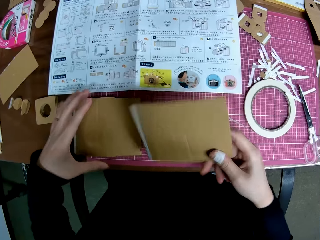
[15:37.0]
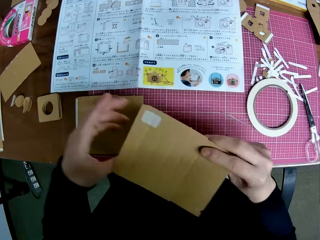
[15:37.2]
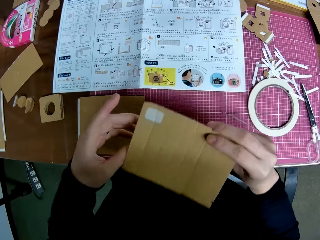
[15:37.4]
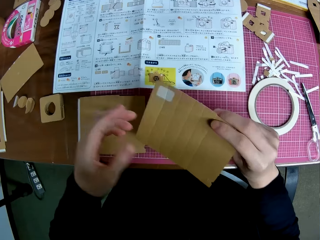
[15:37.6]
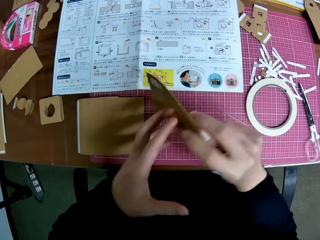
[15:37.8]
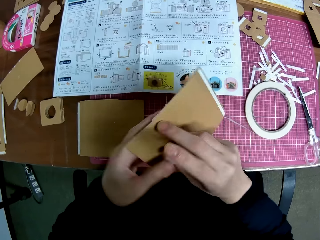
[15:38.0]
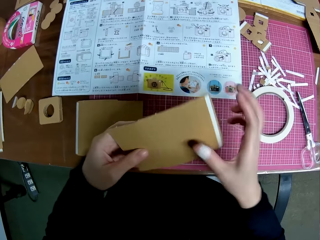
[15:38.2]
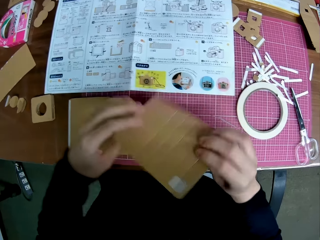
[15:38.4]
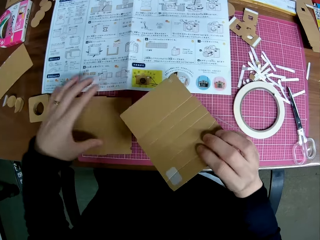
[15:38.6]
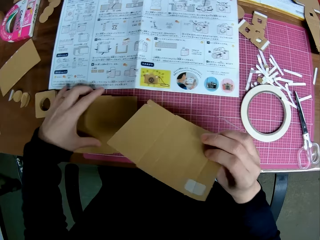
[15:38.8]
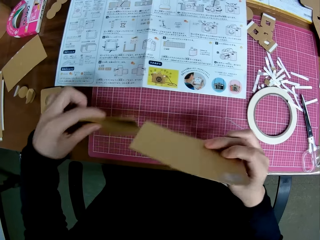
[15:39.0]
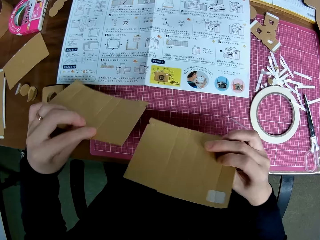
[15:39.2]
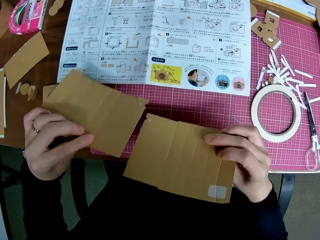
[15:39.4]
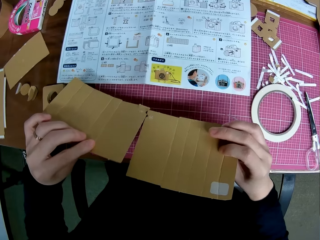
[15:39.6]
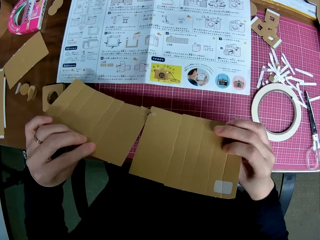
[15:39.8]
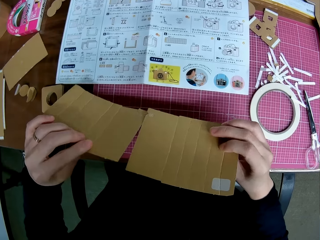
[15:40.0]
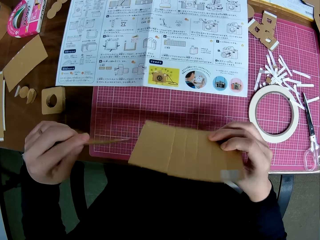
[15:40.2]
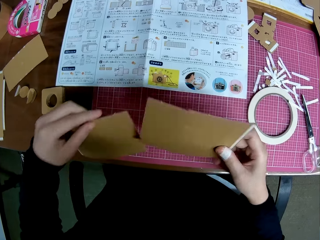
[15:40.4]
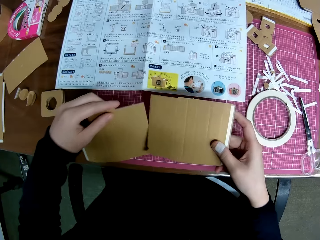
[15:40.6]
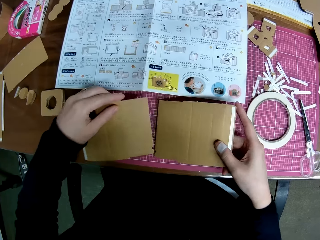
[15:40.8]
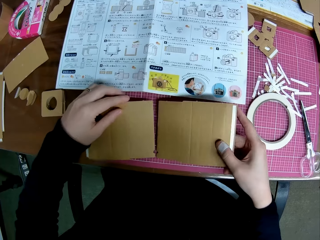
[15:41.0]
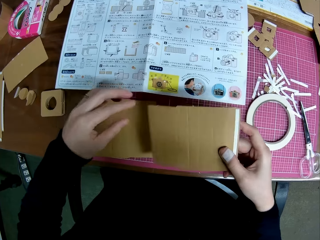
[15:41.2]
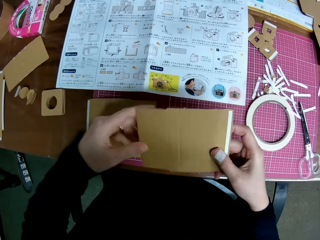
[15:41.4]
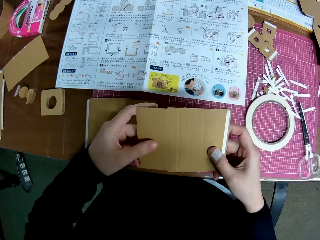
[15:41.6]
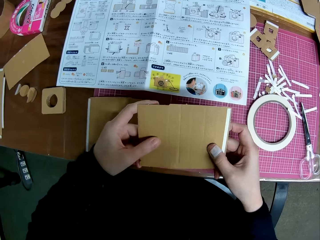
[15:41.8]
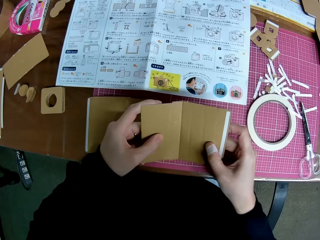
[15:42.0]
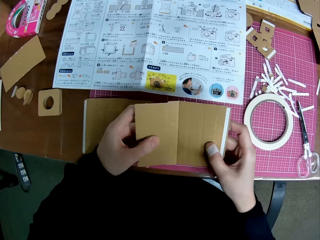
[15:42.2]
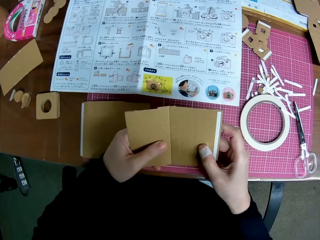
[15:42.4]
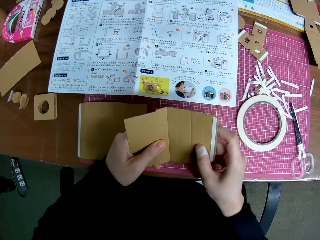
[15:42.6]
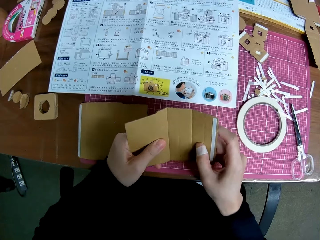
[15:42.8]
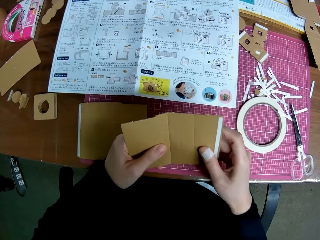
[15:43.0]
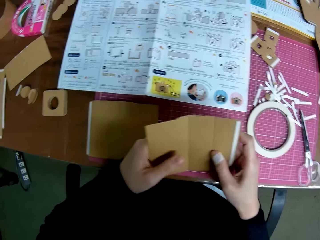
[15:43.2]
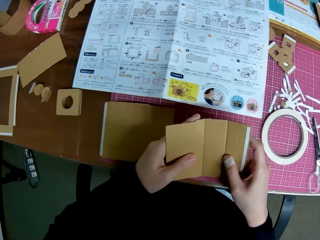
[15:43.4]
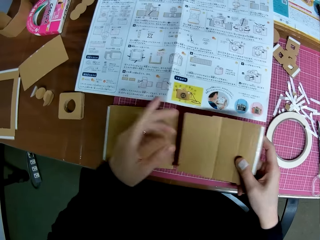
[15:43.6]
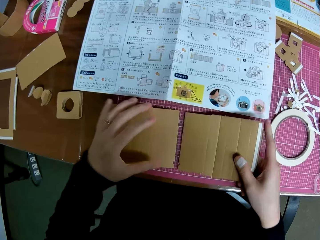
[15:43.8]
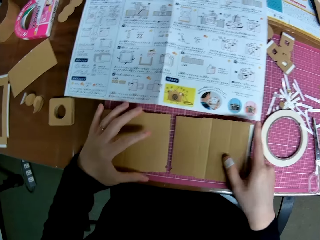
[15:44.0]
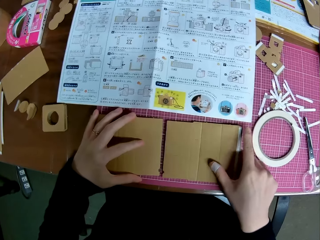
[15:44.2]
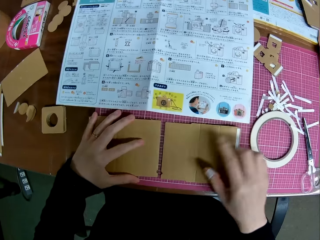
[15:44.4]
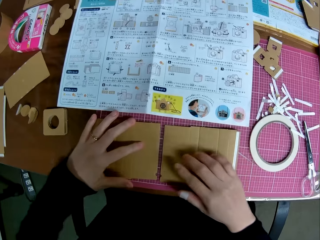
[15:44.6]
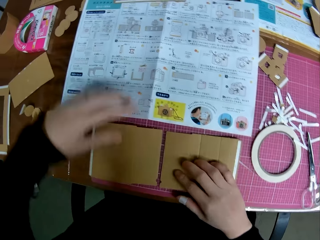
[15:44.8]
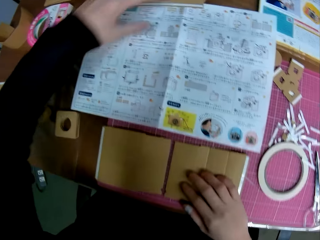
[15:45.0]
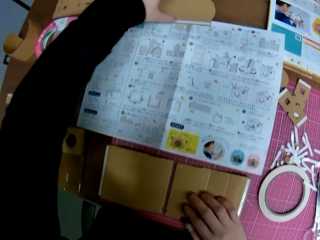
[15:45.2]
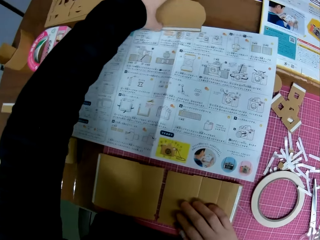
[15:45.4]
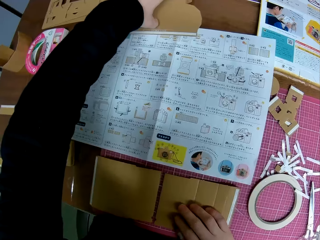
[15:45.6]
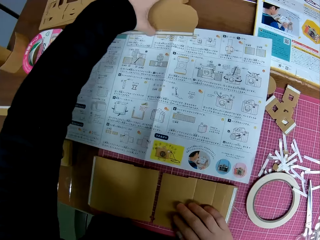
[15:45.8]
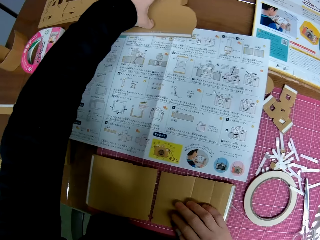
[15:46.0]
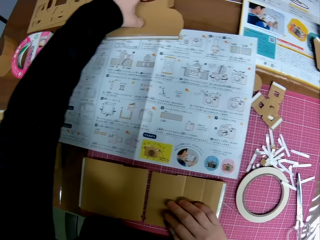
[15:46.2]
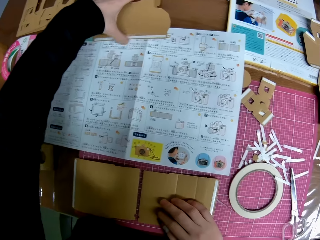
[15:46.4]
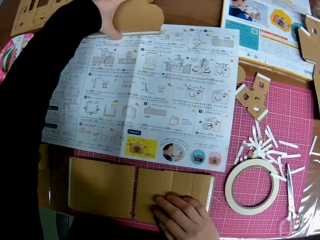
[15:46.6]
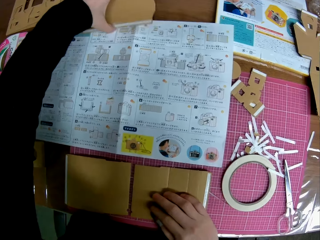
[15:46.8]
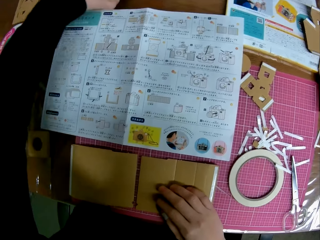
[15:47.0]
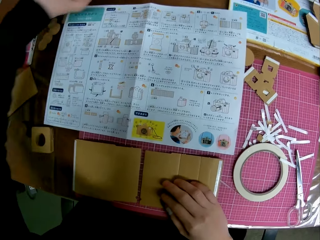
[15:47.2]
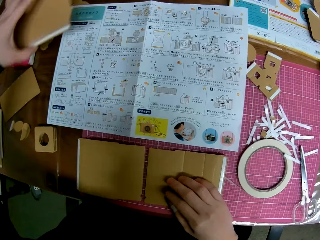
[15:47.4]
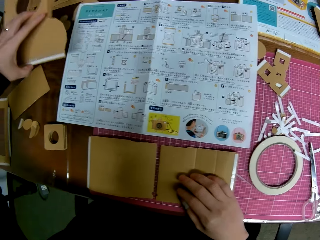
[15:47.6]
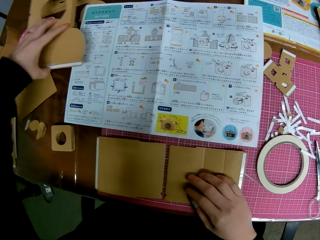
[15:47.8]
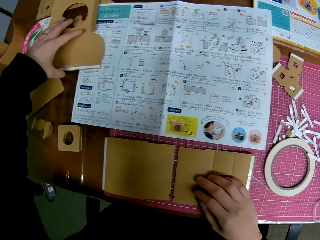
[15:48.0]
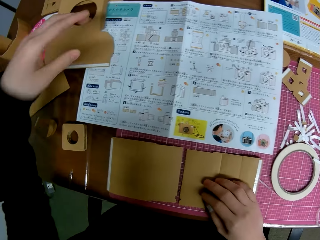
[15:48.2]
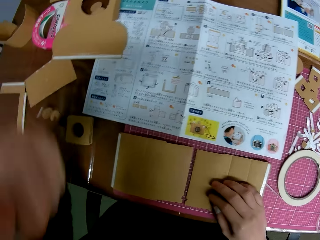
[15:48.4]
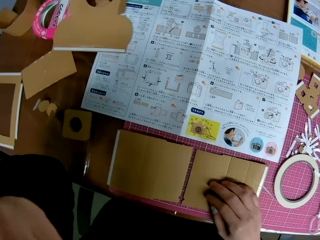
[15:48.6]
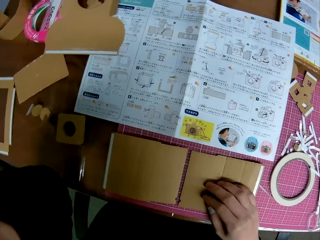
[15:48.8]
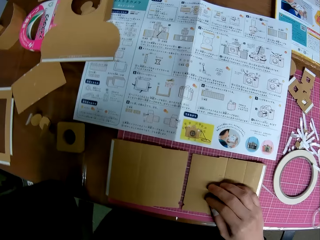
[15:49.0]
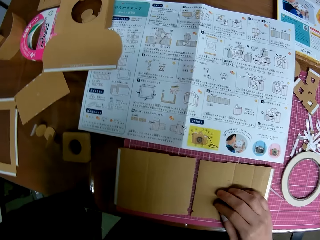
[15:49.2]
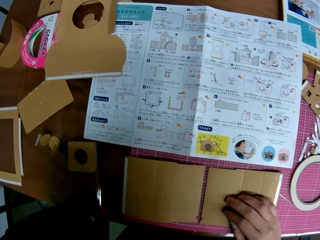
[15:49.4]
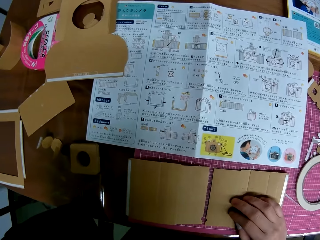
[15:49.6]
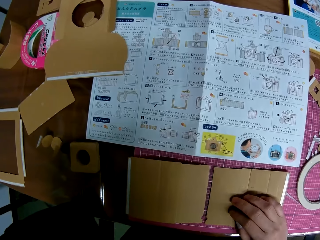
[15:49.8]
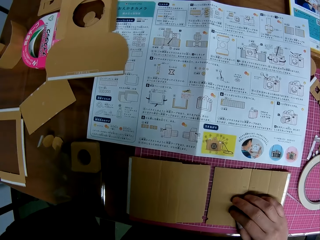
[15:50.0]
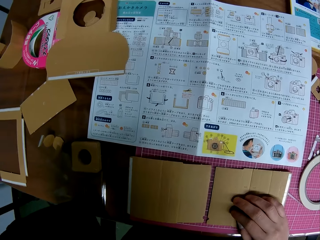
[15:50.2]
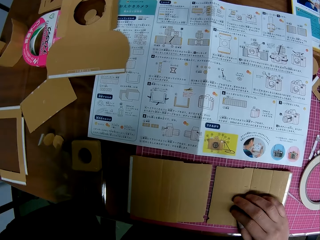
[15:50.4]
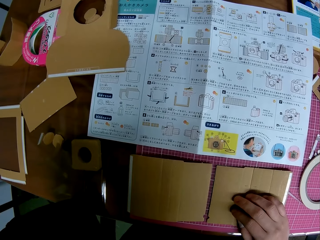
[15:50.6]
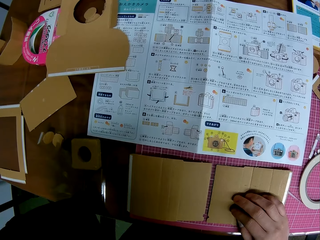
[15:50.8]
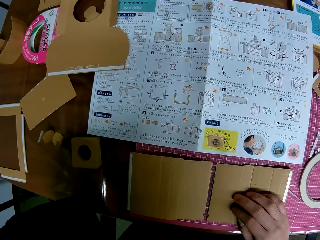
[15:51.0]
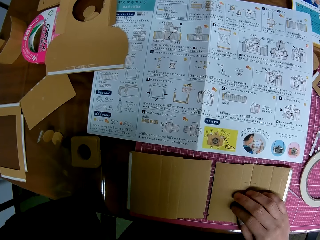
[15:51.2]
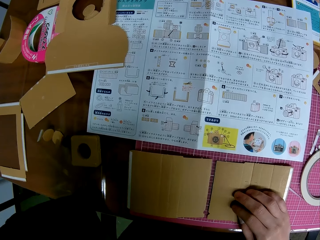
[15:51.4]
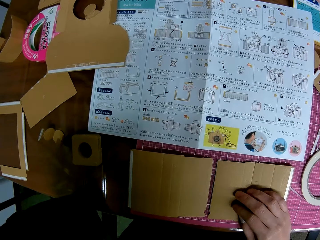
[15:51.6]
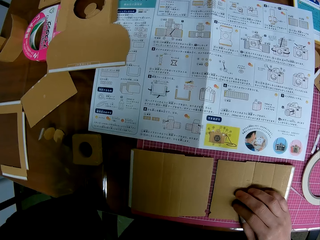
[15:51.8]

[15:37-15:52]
The camera wearer holds the cardboard camera model piece or papercraft with both hands. They turn the cardboard camera model piece. They pick up the papercraft on the cutting mat with their left hand. They turn the cardboard camera model piece. They lower the papercraft in their left hand to the cutting mat. They pick the cardboard camera model piece with their right hand. They hold the cardboard model piece with both hands. They adjust the papercraft in their right hand with both hands. They fold the cardboard camera model piece with their hands. They put the papercraft in their right hand on the cutting mat. They hold the cardboard camera model piece with their left hand. They pick up another papercraft on the table with their left hand. They put the papercraft beside a manual on the table. They move their left hand. They put their left hand under their chin.

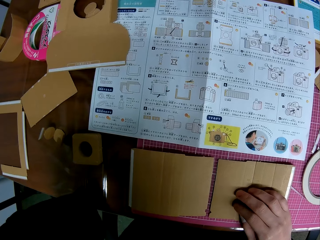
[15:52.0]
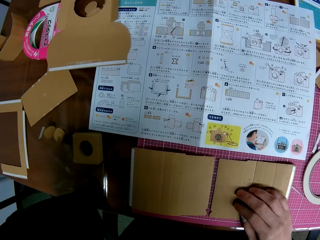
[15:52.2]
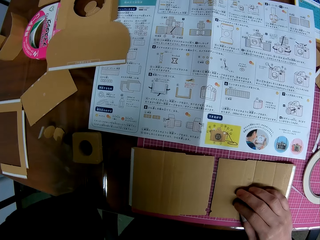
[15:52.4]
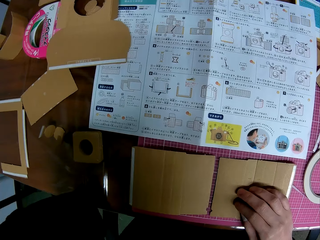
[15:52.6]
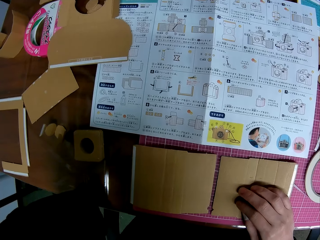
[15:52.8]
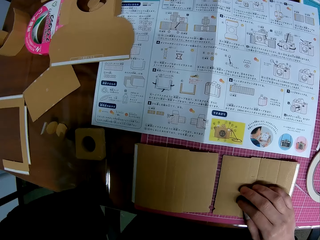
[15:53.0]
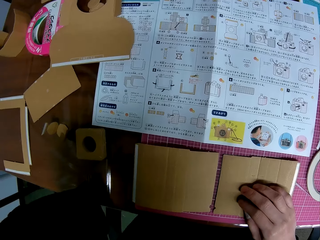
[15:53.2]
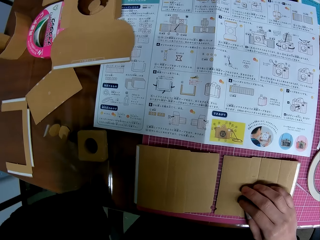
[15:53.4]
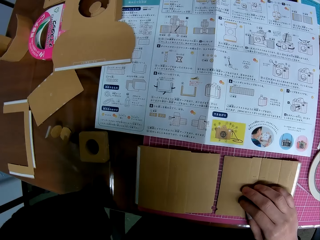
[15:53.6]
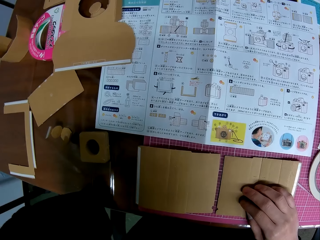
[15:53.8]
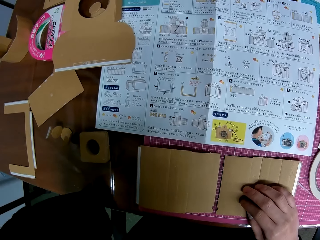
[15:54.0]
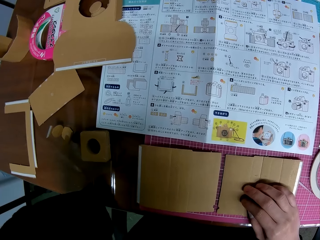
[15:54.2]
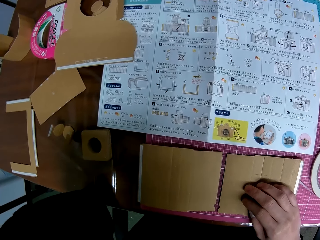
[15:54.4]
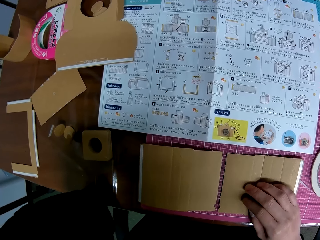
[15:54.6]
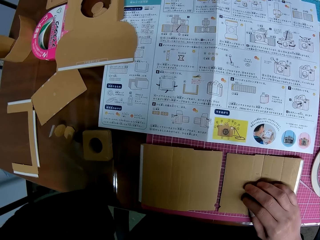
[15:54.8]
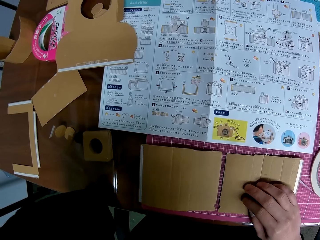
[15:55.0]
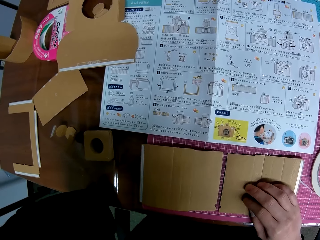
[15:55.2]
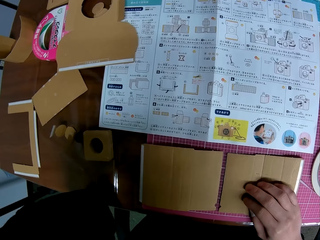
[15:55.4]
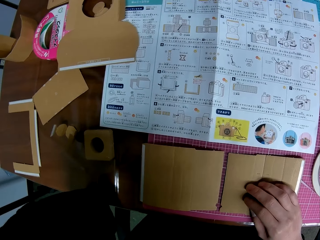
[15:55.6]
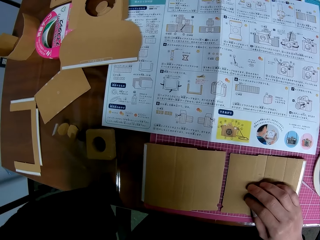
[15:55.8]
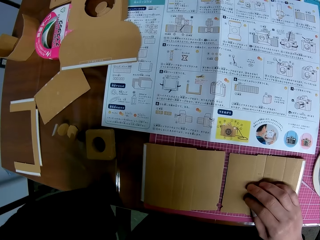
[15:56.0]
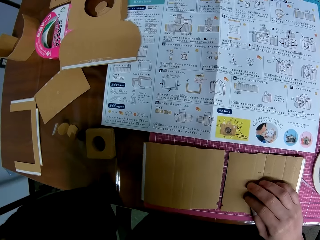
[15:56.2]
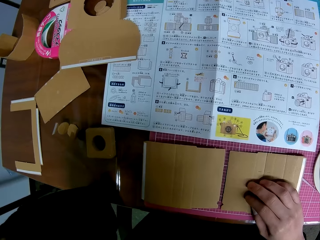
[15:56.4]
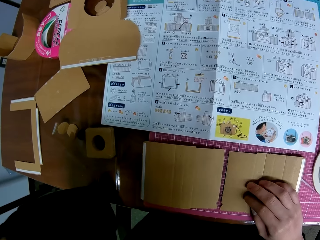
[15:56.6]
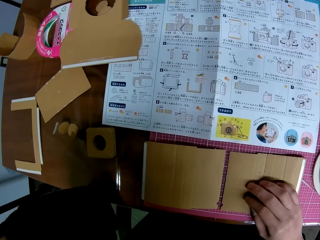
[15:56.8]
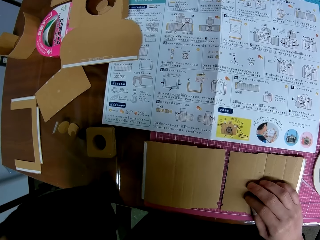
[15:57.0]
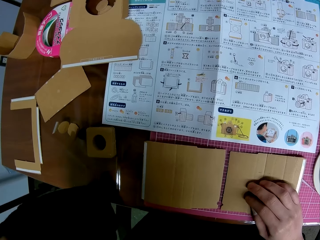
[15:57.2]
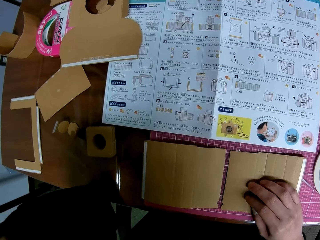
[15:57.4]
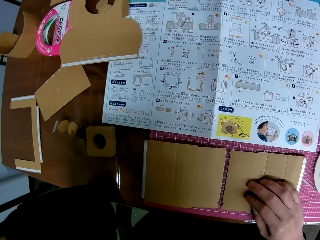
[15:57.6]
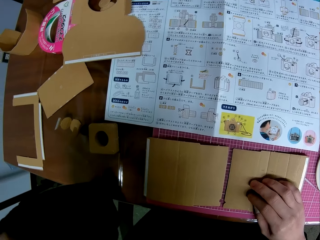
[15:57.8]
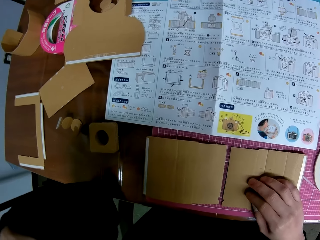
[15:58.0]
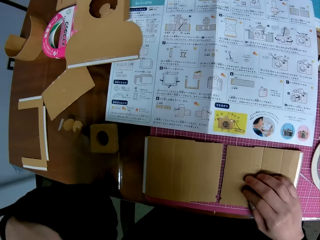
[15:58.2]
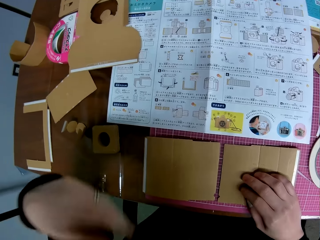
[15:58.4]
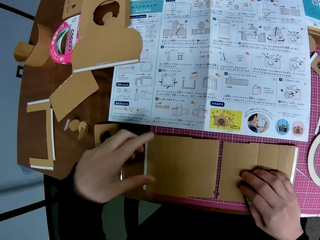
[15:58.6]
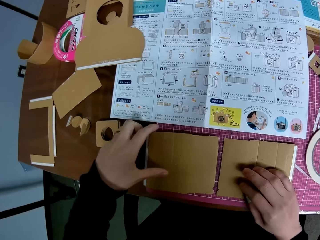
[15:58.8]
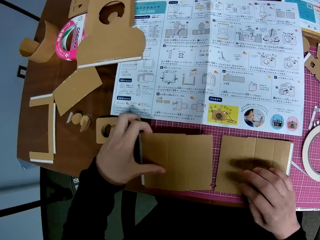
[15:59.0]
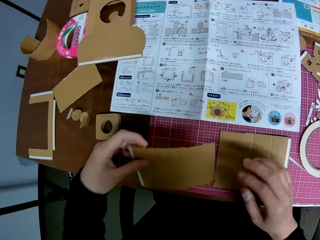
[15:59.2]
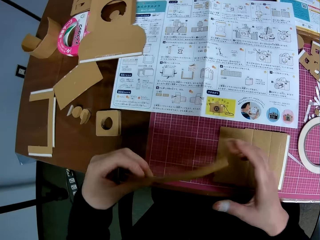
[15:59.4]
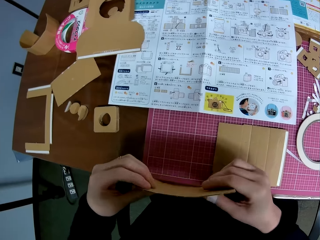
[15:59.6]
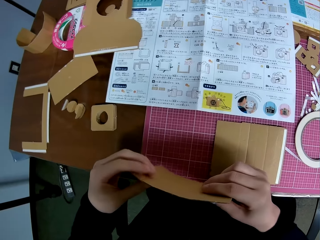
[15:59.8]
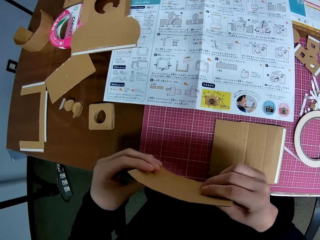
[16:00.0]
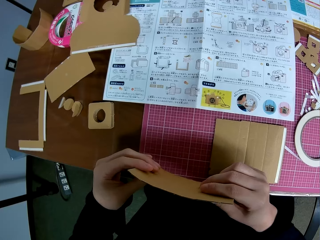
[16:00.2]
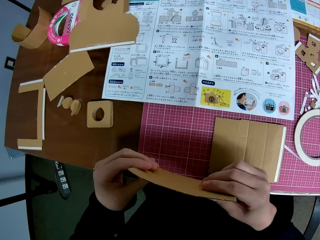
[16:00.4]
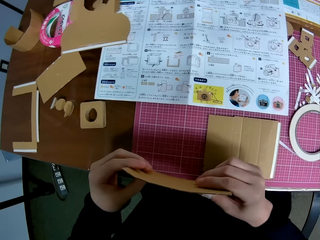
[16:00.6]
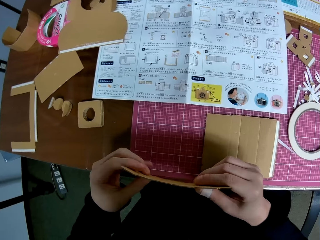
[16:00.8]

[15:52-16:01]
The camera wearer picks up the papercraft or cardboard camera model piece on the cutting mat with their left hand. They fold the cardboard camera model piece with their hands.
